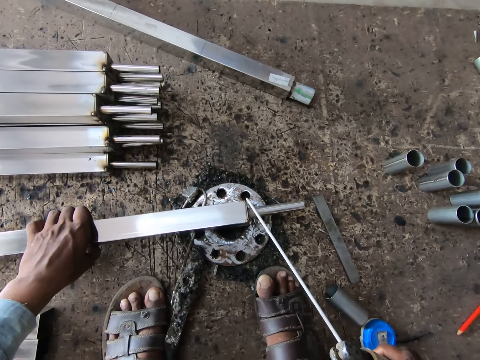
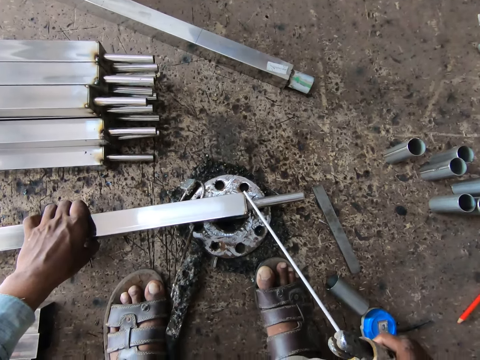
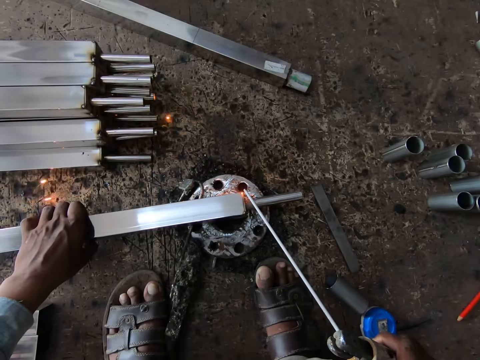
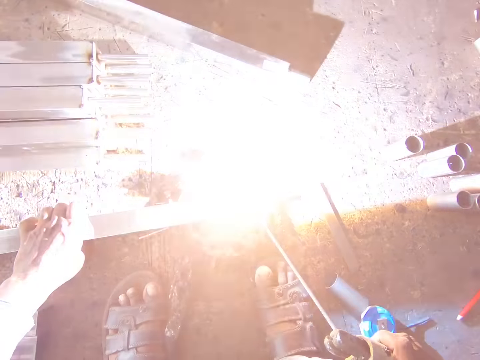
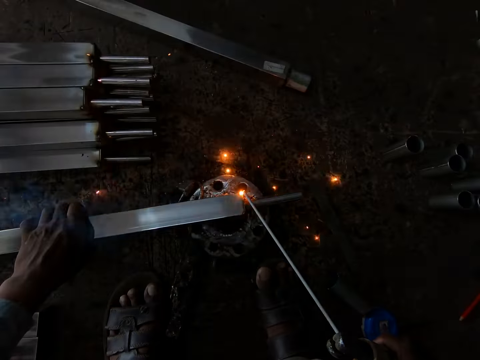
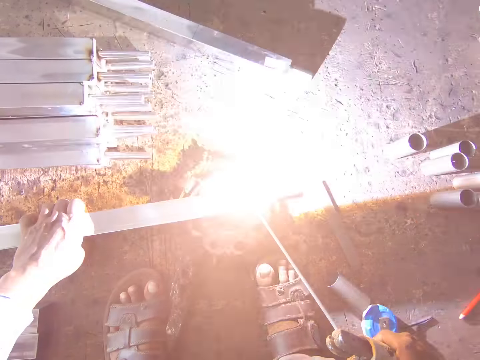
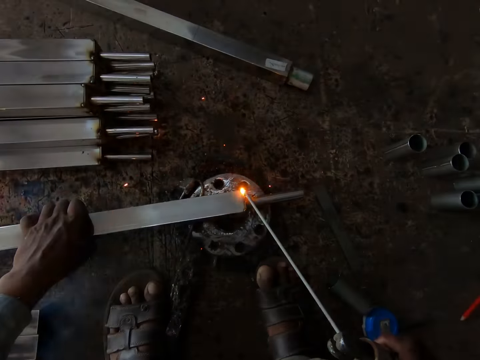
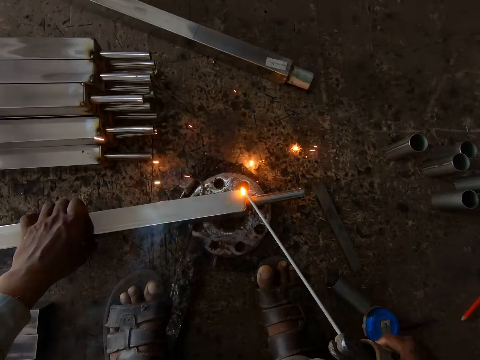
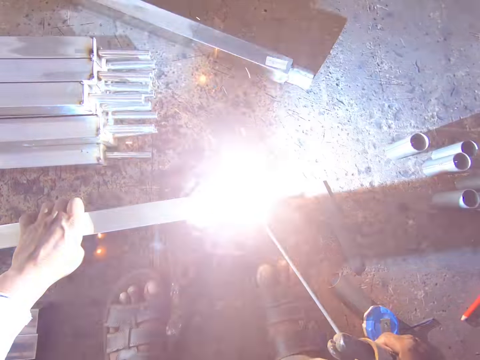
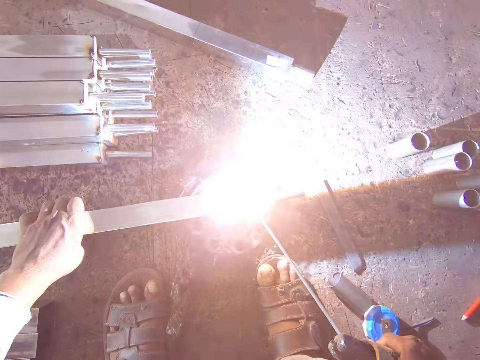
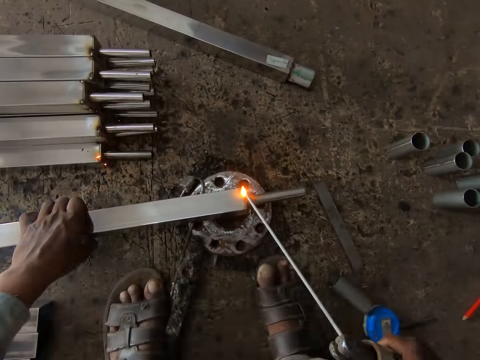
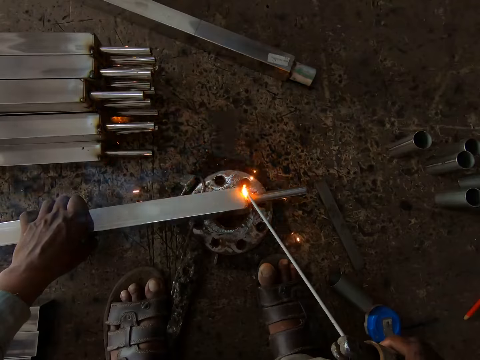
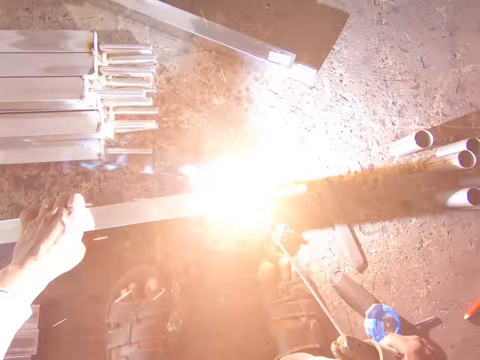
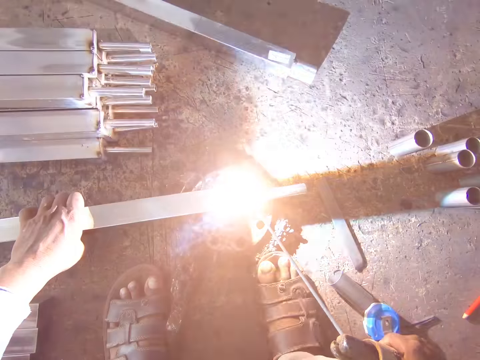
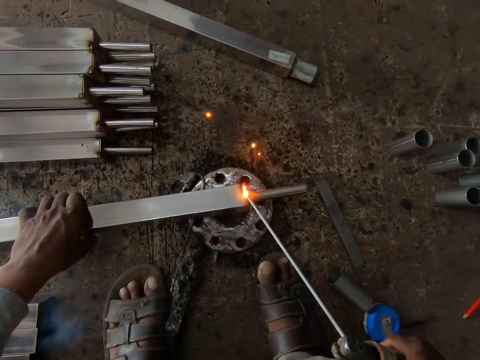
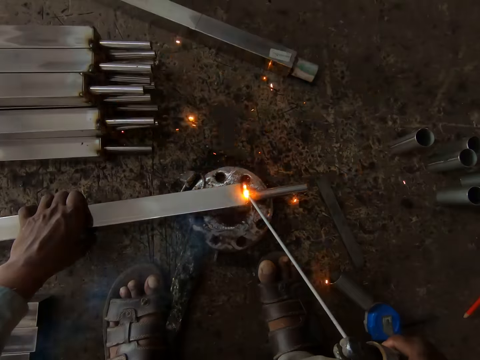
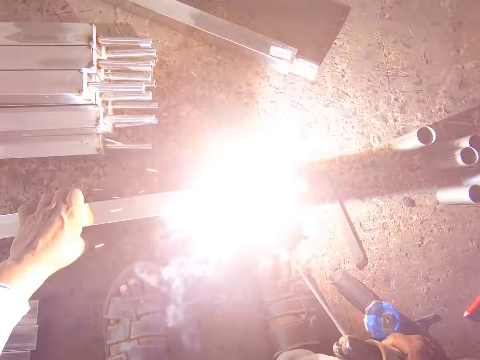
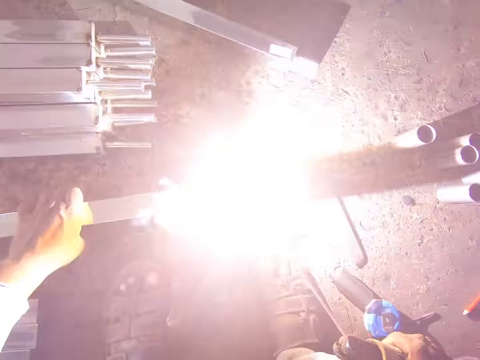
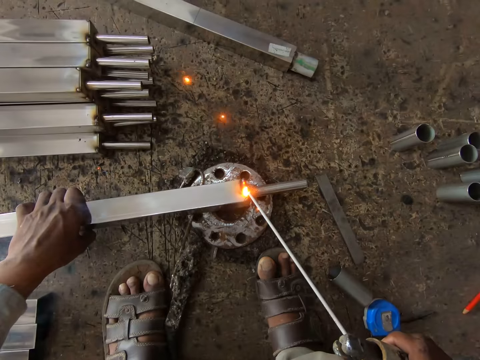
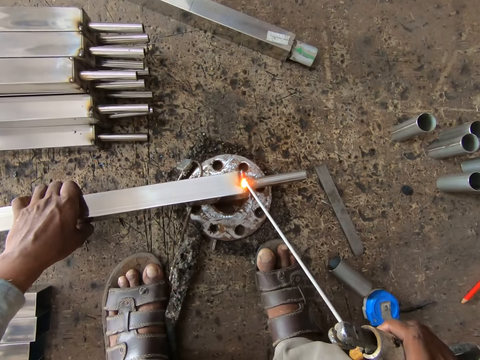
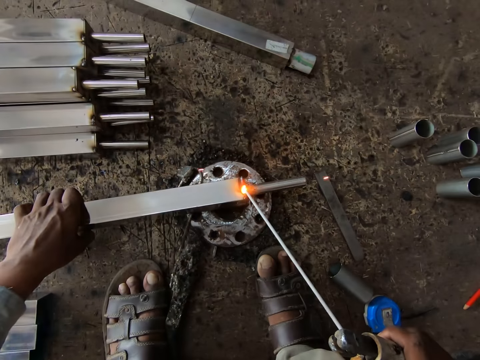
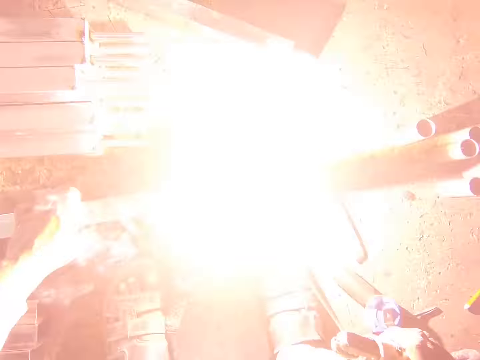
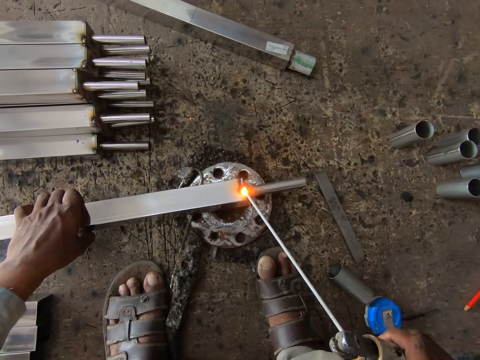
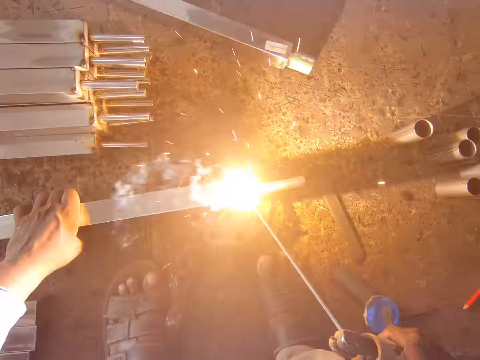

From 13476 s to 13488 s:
The camera wearer welds the iron rod with the welding torch in his right hand.

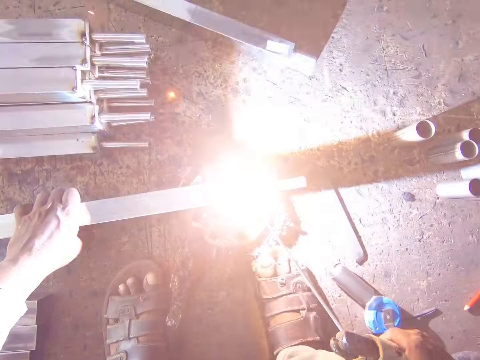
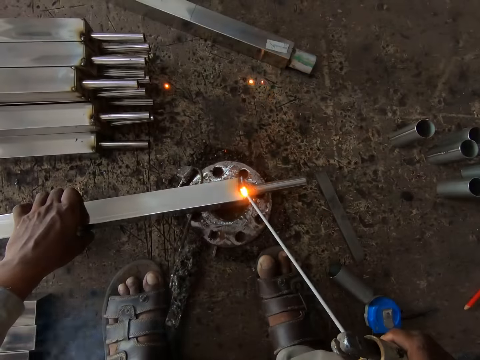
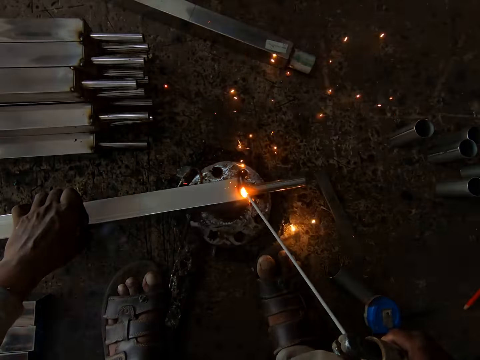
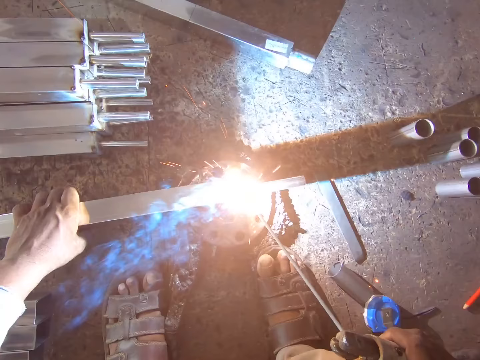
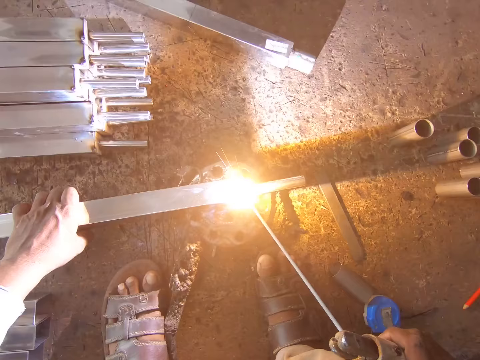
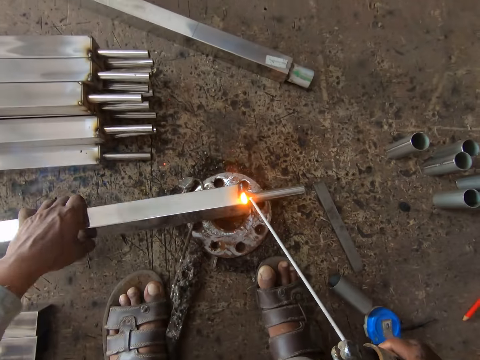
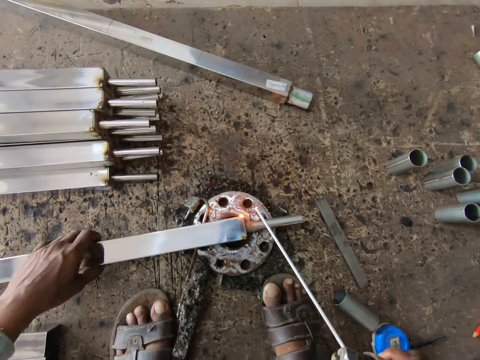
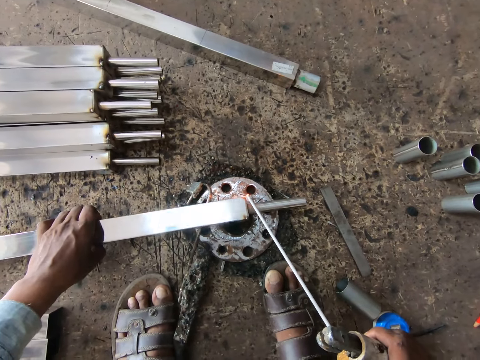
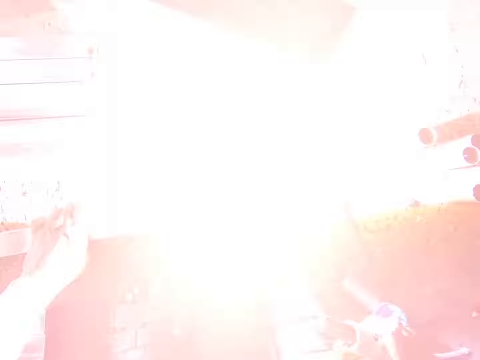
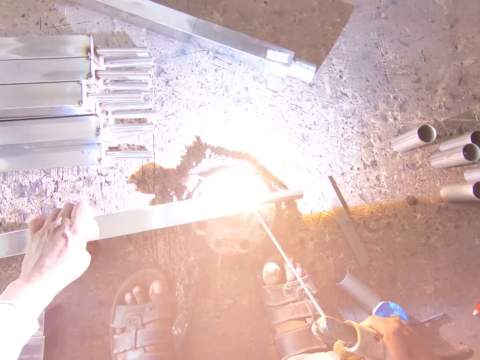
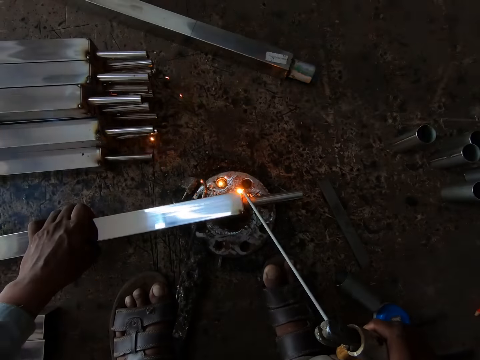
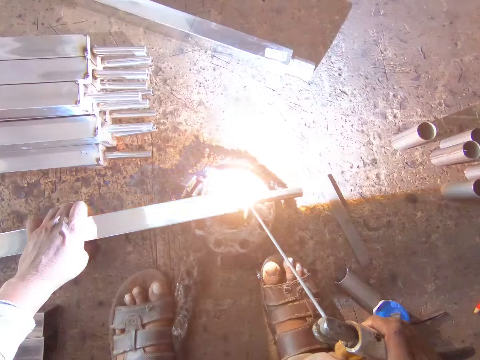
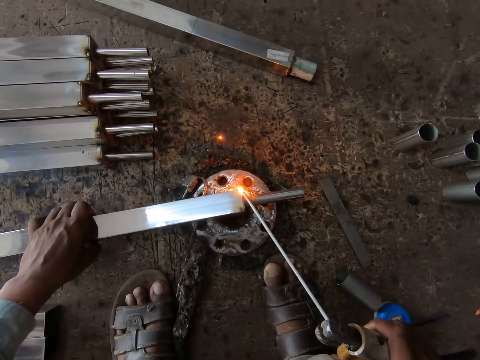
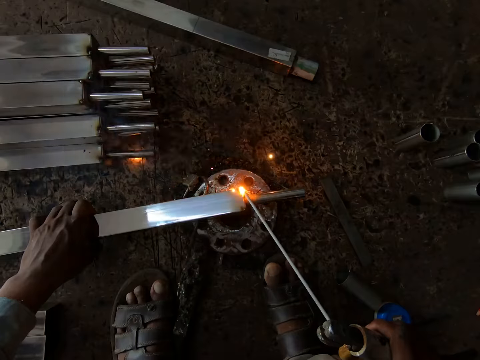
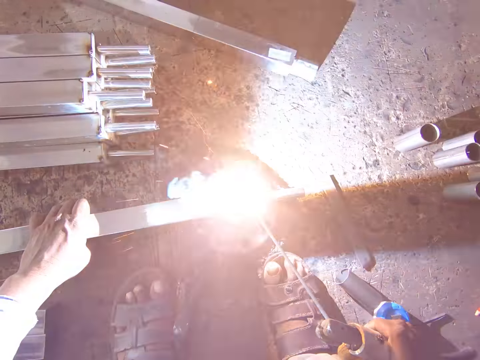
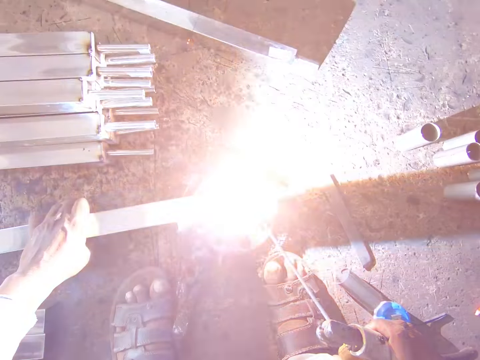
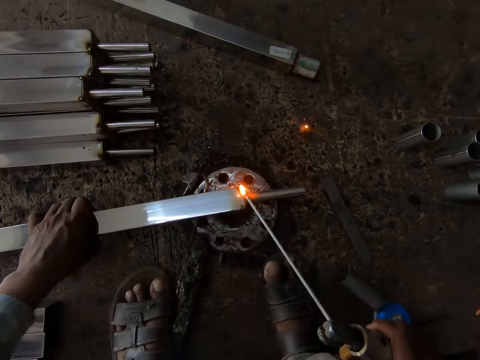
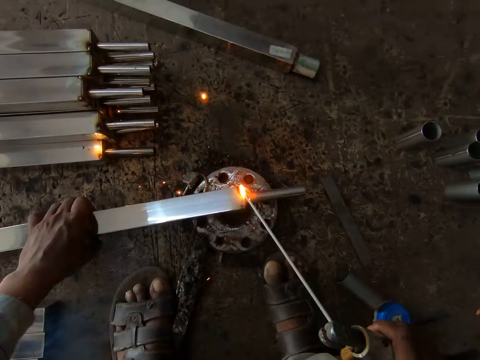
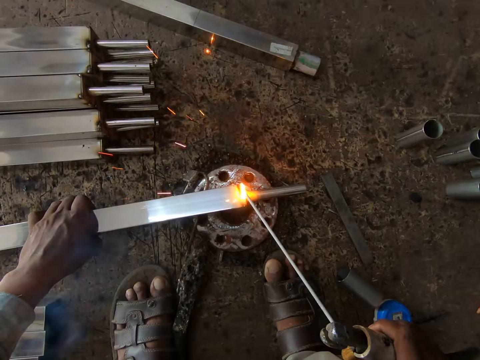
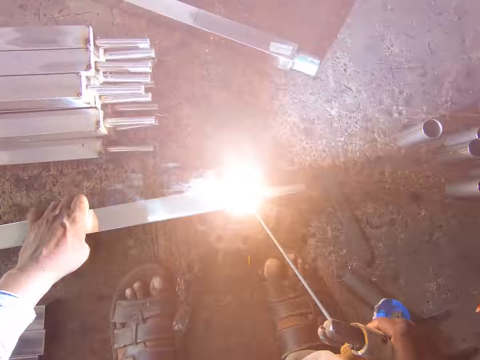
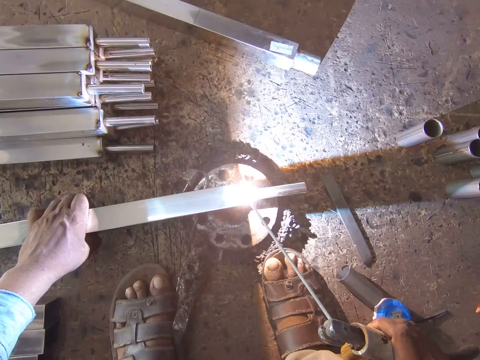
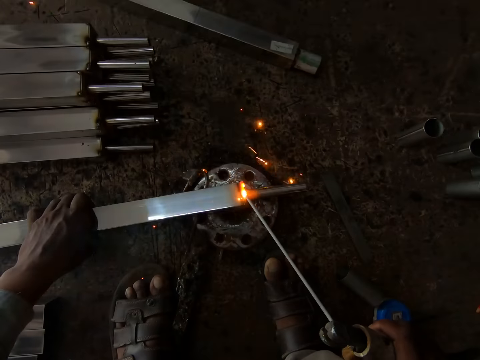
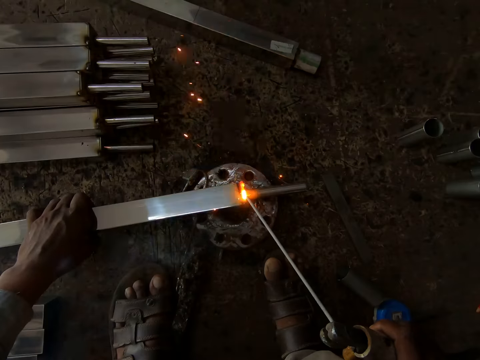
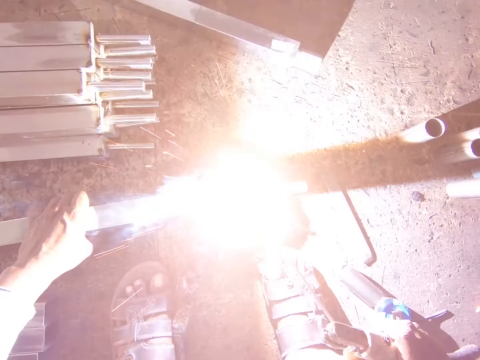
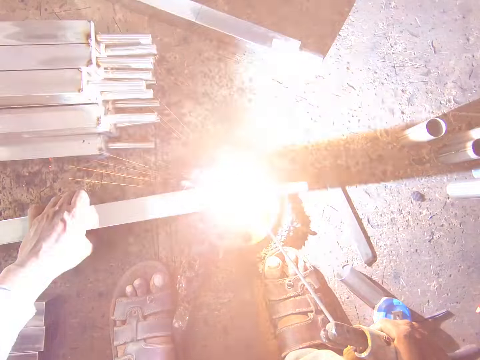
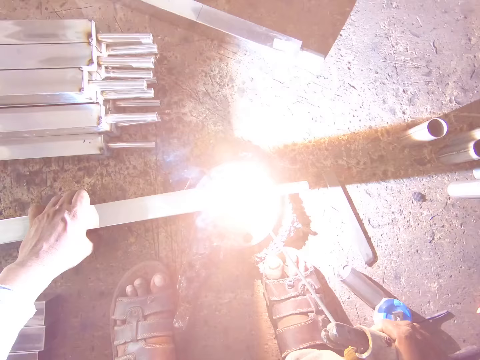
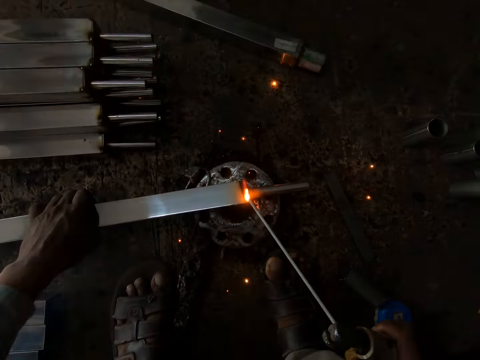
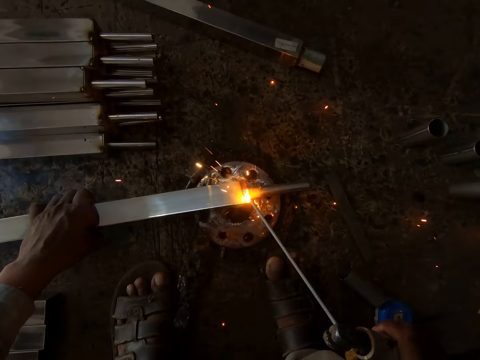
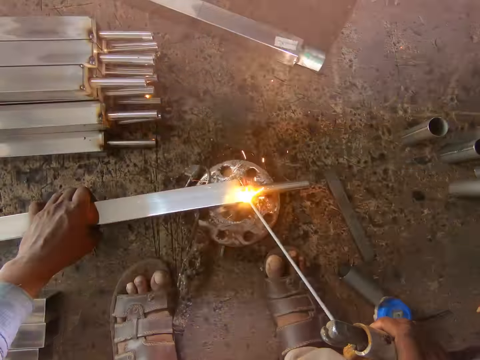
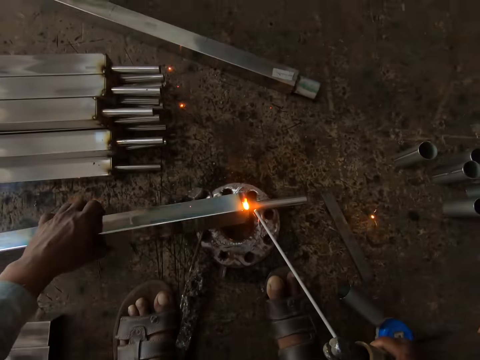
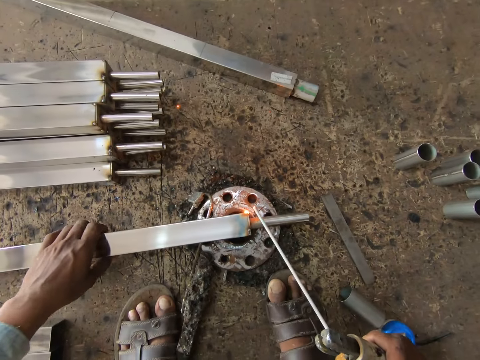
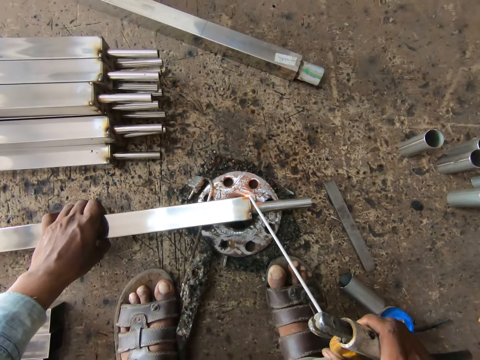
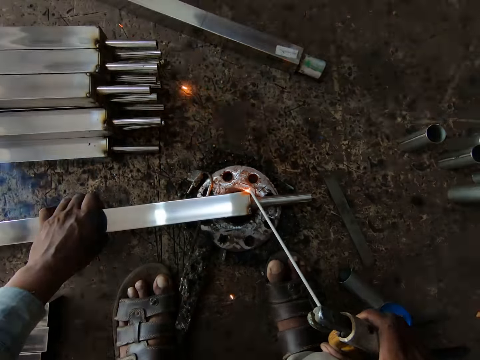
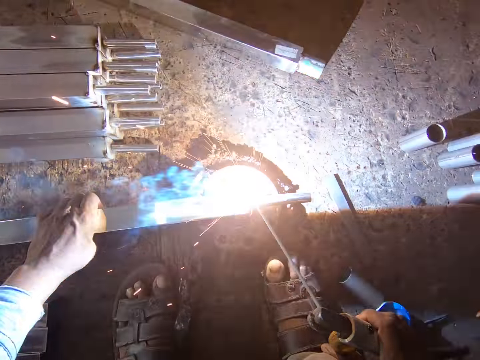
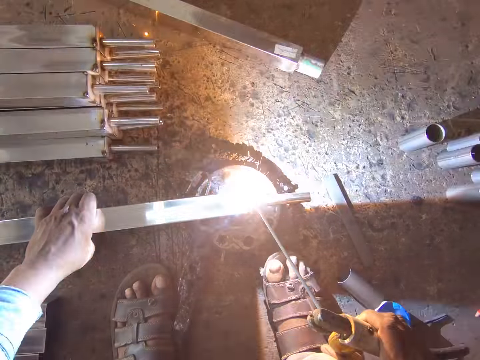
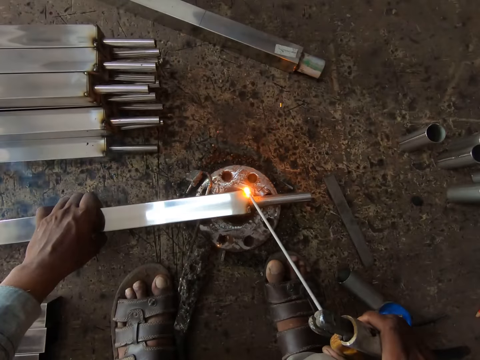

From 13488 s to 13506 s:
The camera wearer flips metal with the left hand. They weld the metal. They flip the metal with the left hand. They weld the metal.
